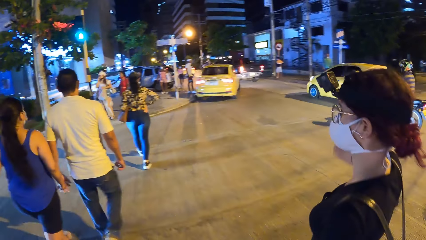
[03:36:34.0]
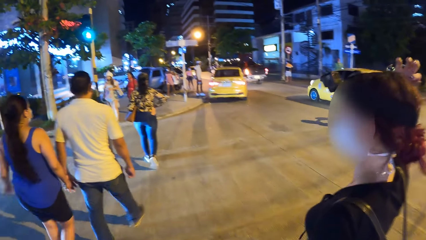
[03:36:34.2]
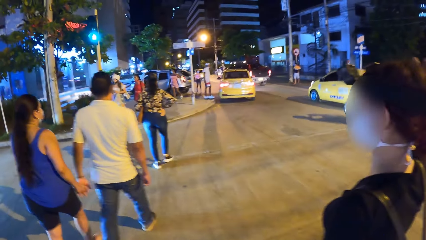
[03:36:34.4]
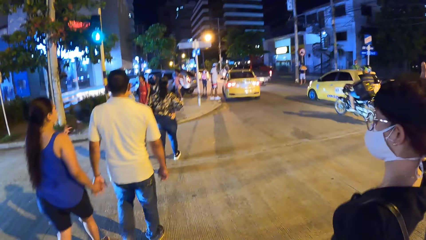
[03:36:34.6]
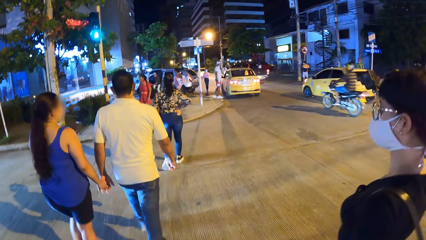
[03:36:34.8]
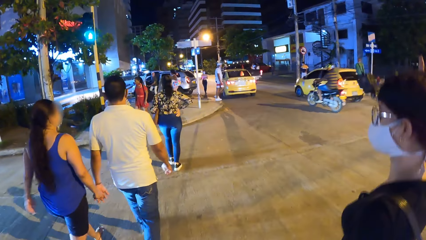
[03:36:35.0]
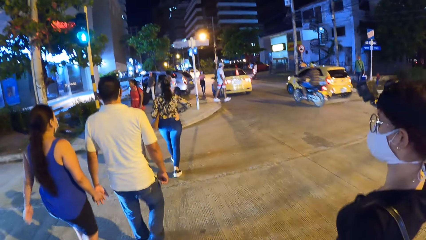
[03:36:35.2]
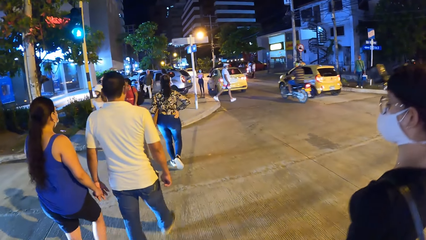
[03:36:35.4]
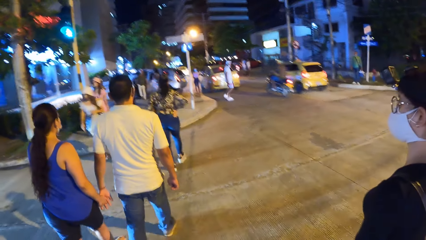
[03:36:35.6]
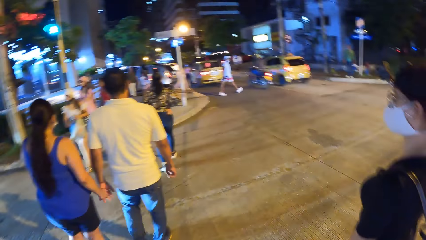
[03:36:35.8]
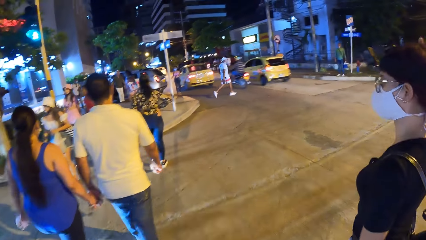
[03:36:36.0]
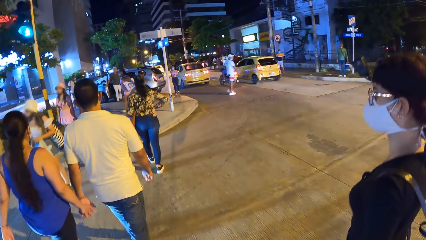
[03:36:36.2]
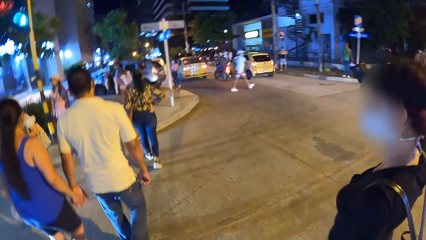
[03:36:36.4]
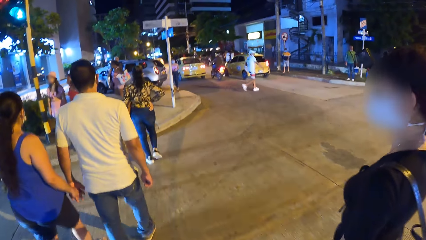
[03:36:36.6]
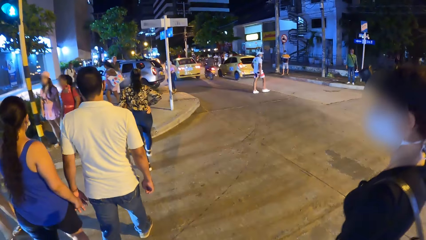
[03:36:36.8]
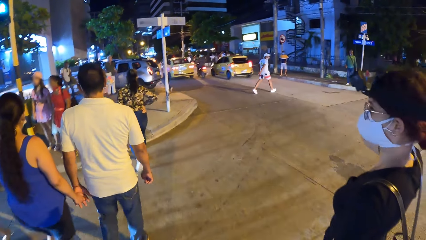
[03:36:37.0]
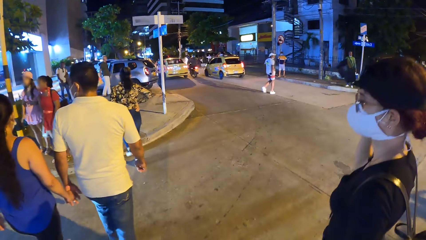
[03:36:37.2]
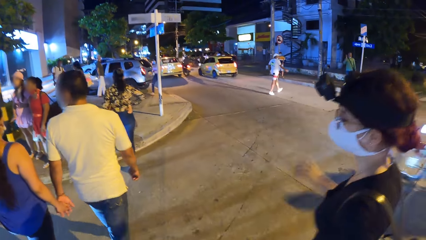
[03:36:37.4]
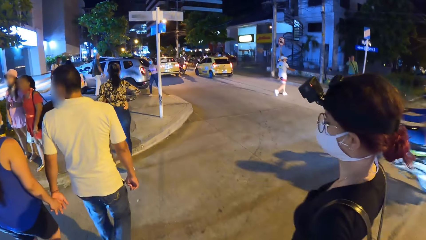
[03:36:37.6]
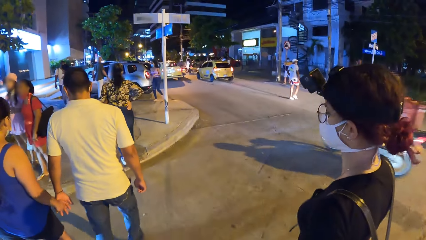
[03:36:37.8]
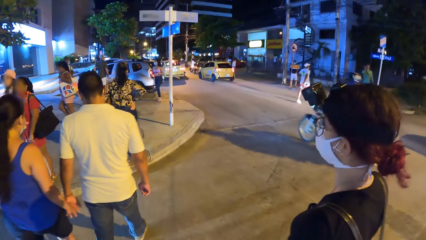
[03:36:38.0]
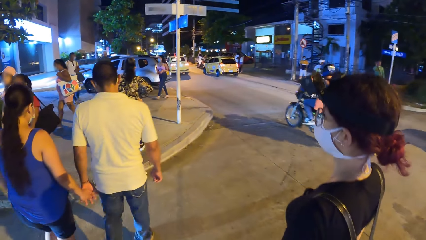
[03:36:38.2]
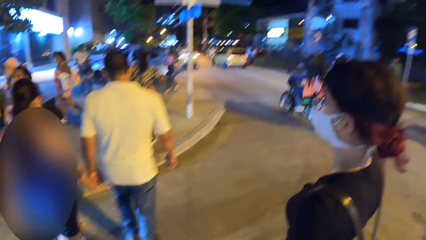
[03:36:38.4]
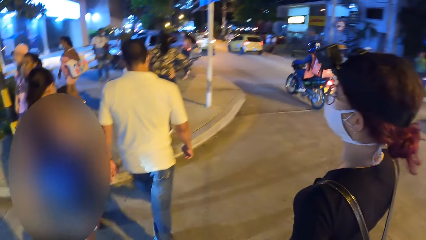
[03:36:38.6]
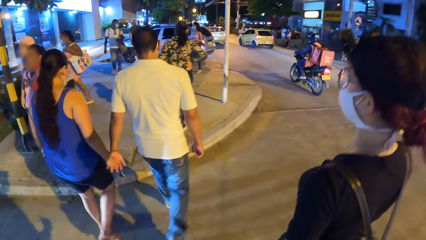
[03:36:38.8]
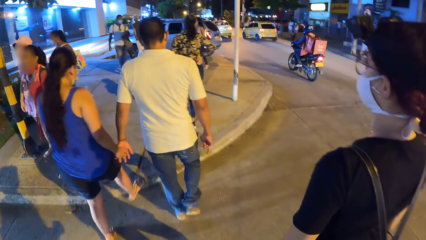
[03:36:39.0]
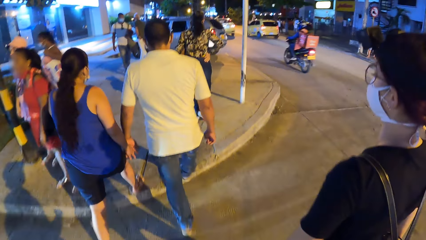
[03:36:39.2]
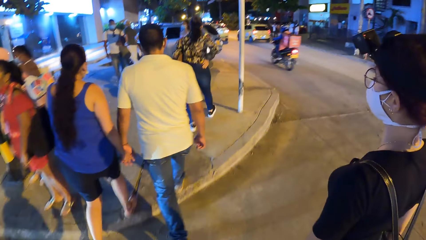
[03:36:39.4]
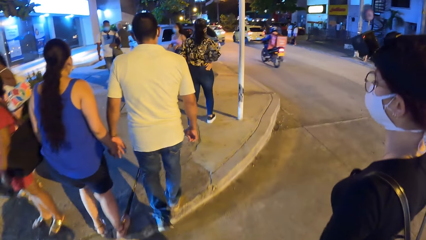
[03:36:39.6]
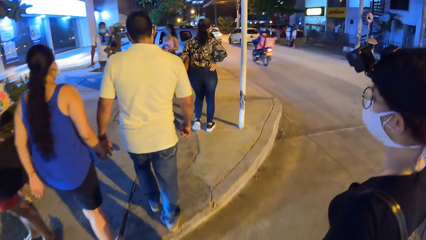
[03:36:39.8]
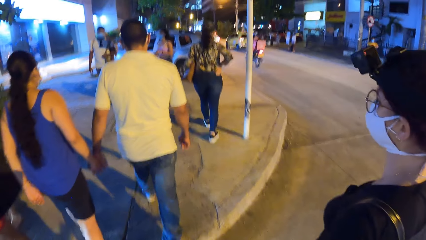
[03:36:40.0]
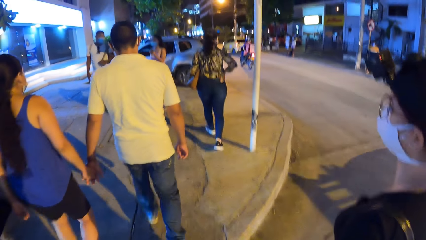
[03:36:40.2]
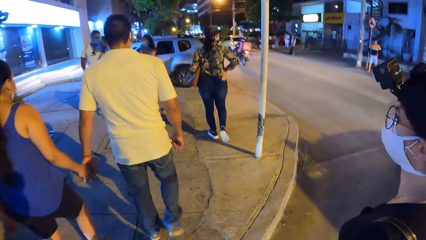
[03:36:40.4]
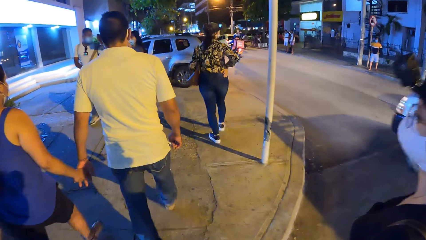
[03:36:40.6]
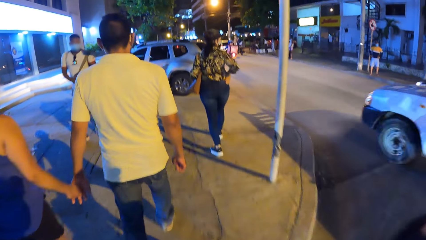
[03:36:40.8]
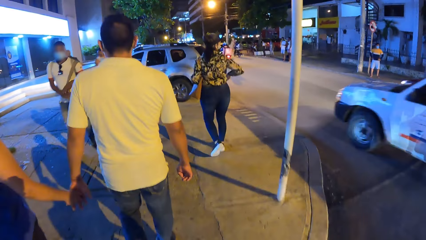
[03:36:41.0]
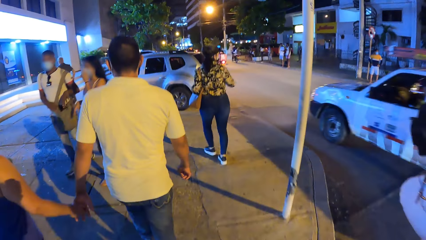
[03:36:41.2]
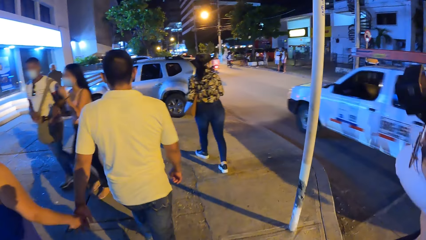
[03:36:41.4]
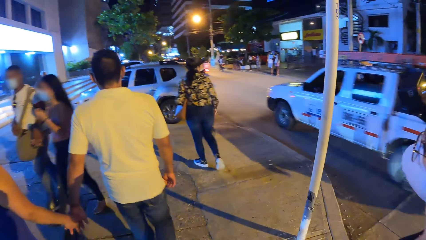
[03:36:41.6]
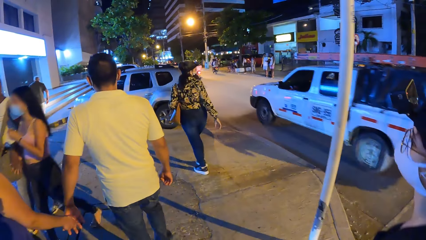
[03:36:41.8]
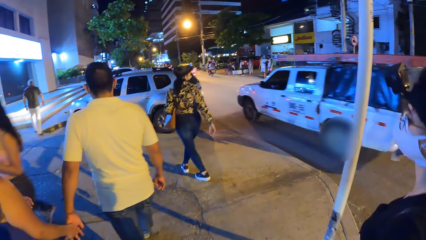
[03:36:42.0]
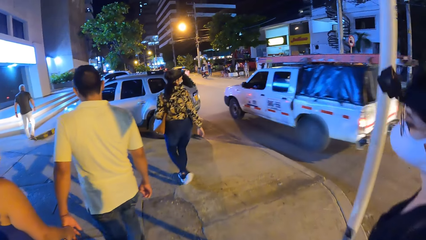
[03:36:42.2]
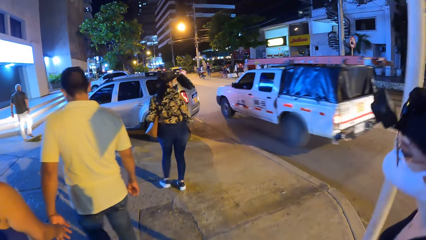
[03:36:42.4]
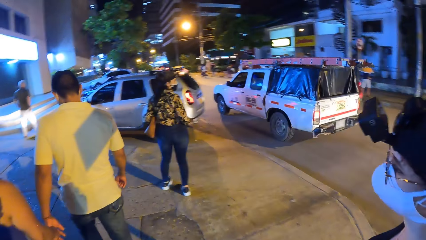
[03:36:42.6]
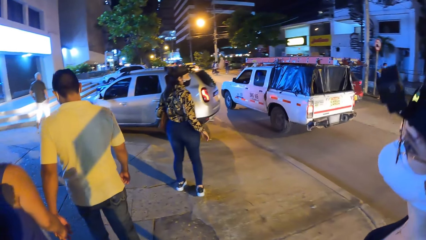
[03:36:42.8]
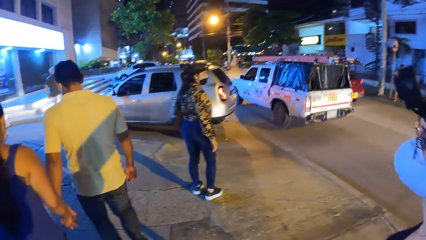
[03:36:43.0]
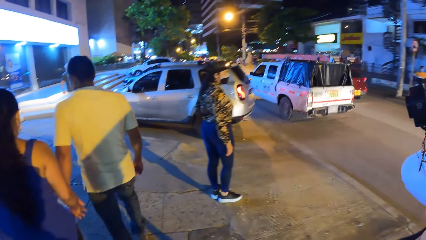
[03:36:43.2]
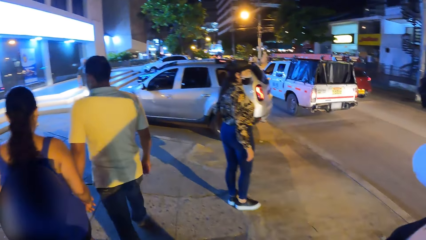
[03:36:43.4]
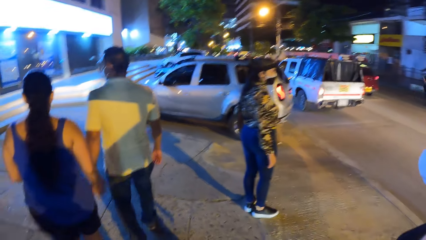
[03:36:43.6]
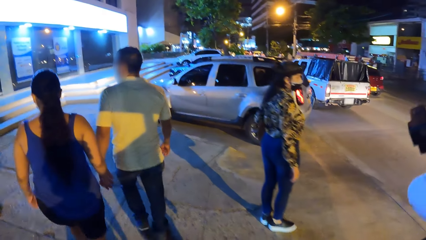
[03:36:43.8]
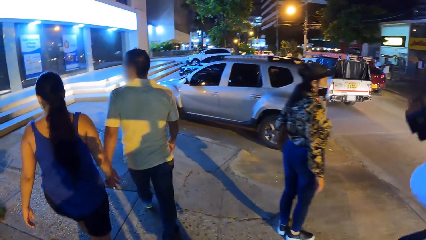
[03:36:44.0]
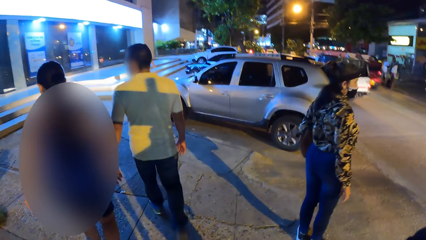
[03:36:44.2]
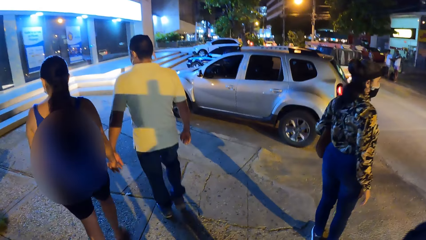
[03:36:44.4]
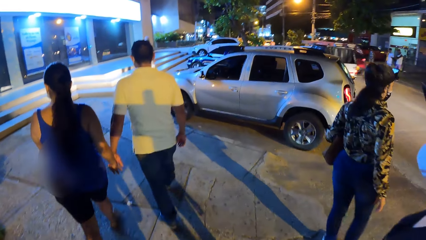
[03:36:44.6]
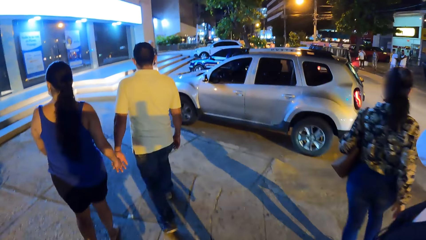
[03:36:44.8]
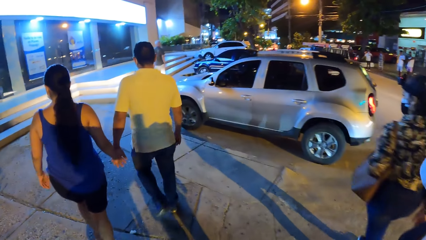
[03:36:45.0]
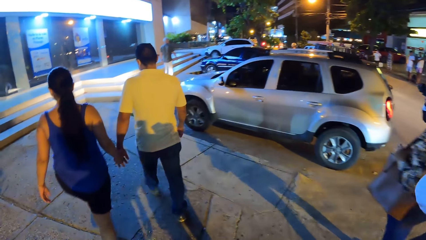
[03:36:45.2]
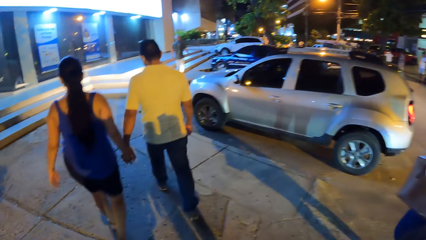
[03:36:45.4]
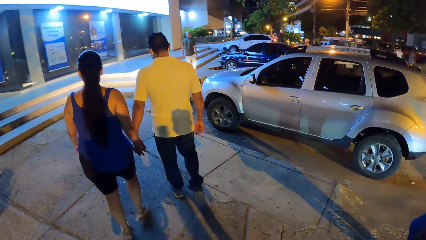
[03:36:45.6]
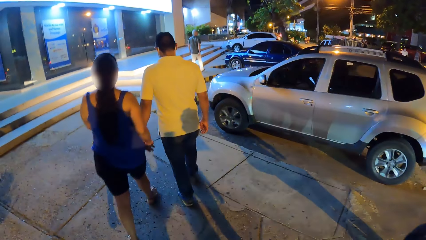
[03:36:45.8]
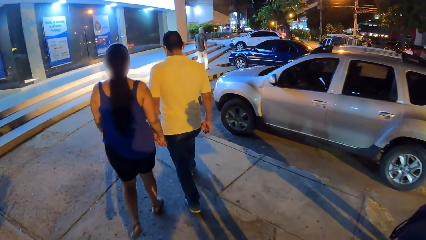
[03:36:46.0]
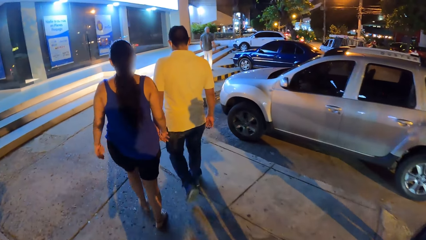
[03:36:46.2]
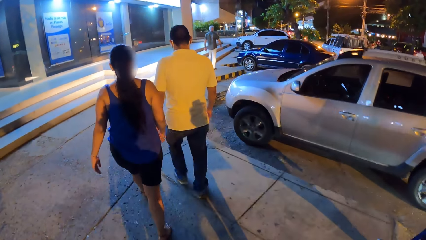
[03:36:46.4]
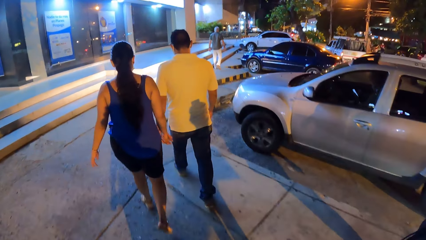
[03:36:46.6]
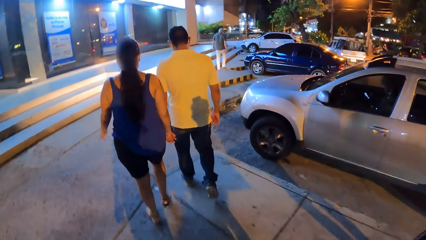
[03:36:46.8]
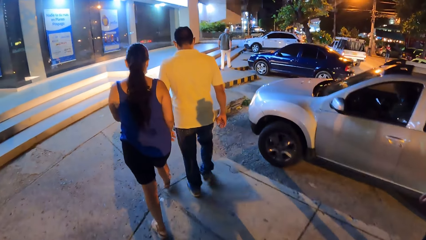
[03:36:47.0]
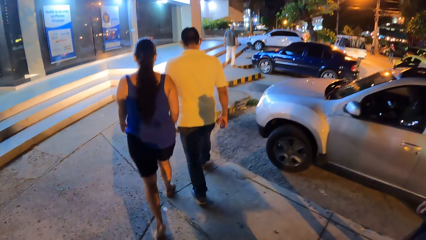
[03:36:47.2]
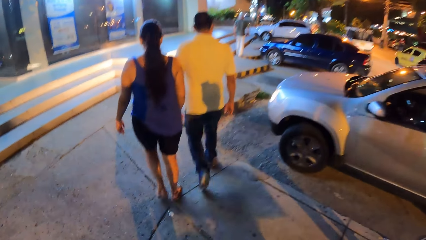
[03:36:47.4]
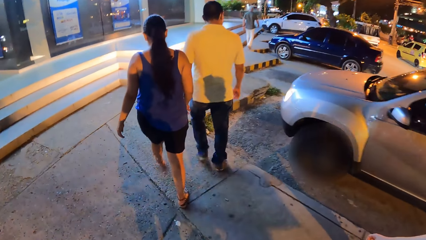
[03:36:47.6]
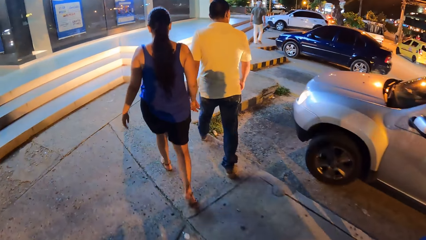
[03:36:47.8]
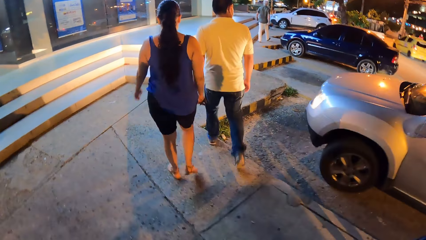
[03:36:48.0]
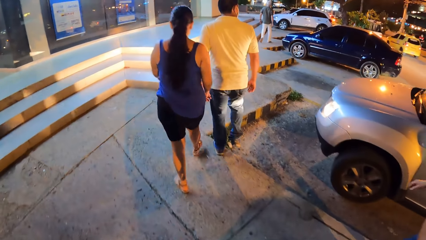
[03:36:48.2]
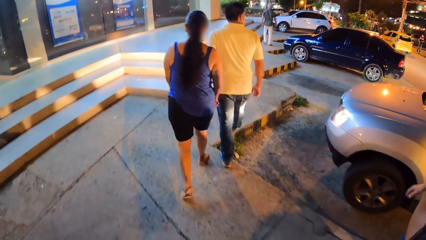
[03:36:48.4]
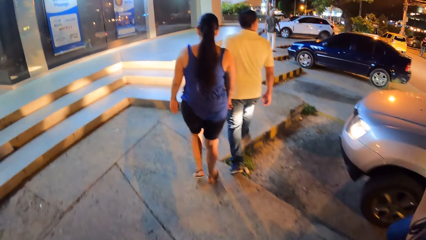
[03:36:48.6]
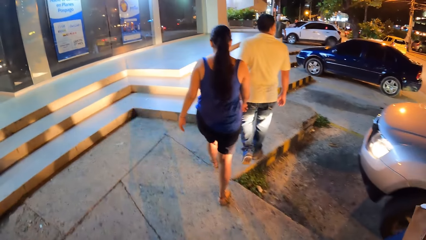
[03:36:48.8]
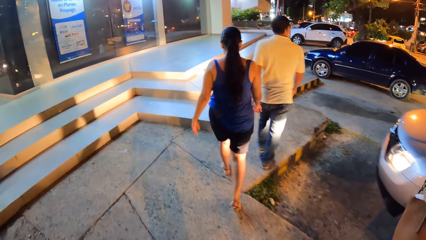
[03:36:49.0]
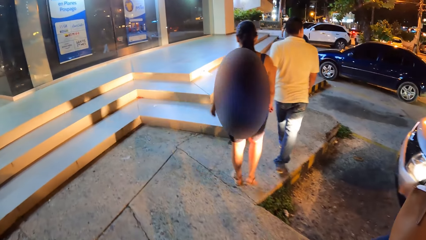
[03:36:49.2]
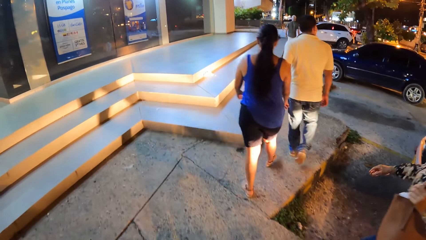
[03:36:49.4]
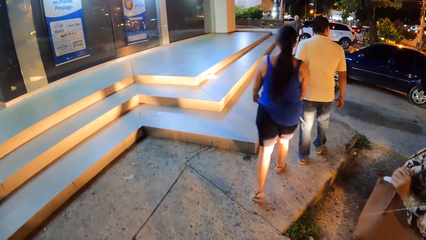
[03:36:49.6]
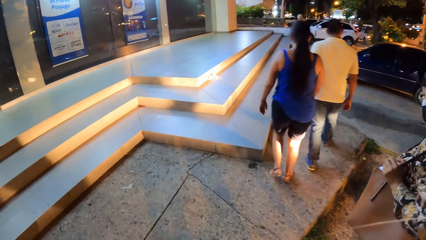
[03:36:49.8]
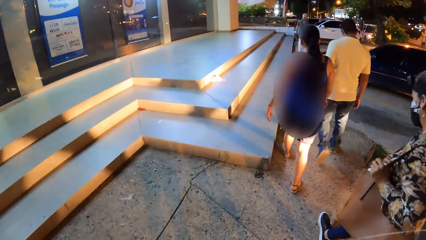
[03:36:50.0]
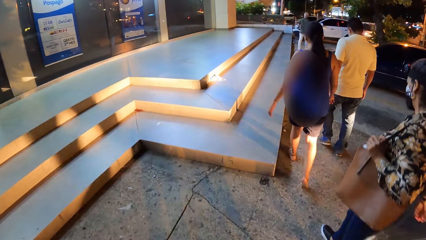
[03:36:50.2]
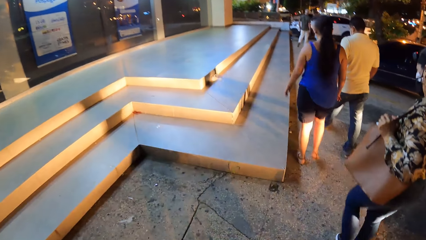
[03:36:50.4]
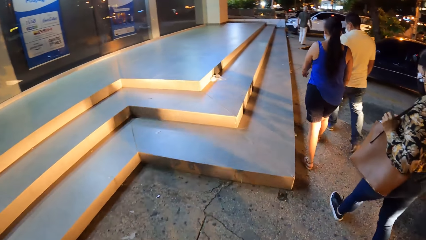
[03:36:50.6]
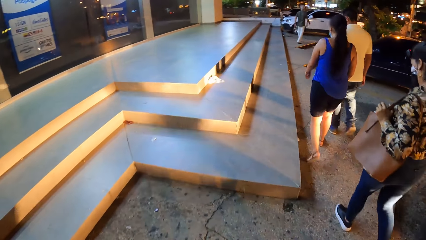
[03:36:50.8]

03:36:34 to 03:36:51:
A woman scrubs her hair. Another woman looks around. The other woman stops. The other woman walks on the street.
